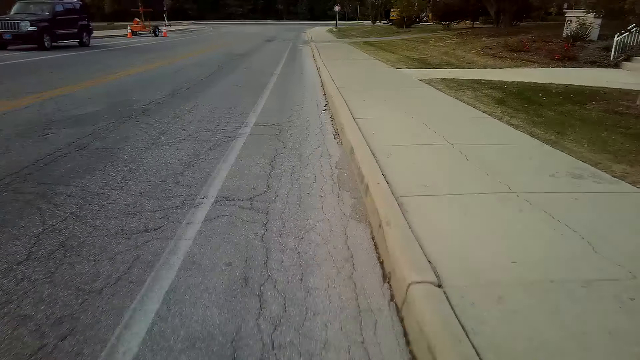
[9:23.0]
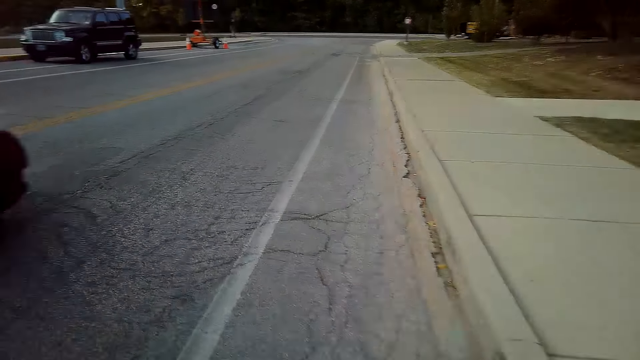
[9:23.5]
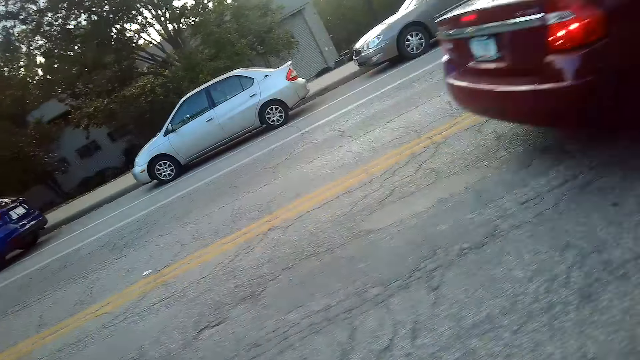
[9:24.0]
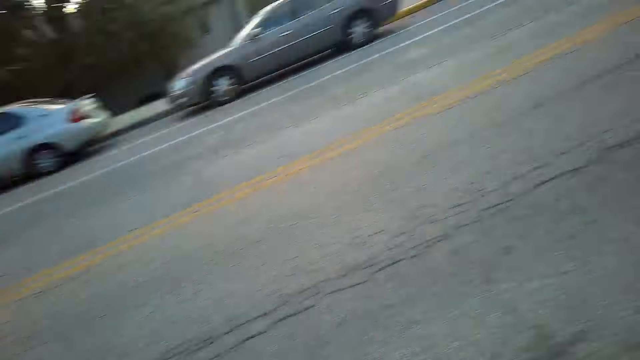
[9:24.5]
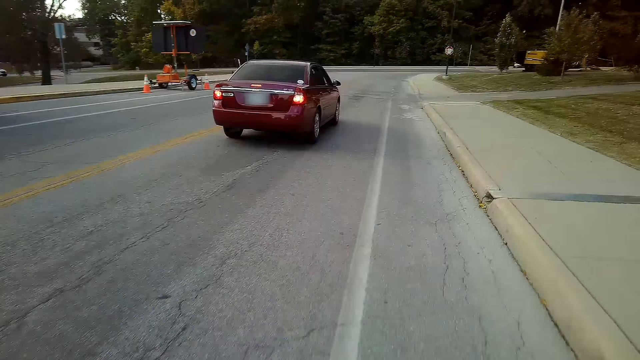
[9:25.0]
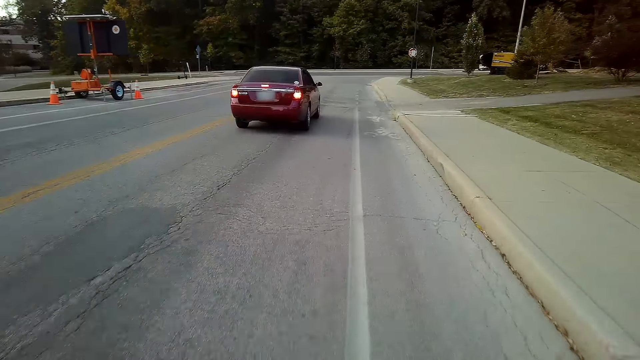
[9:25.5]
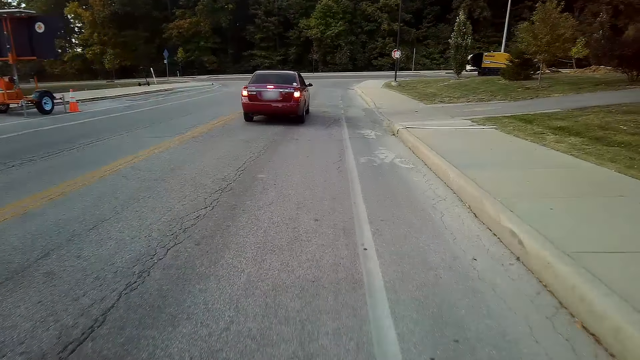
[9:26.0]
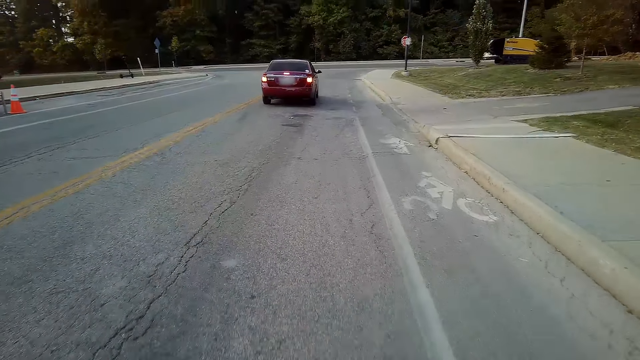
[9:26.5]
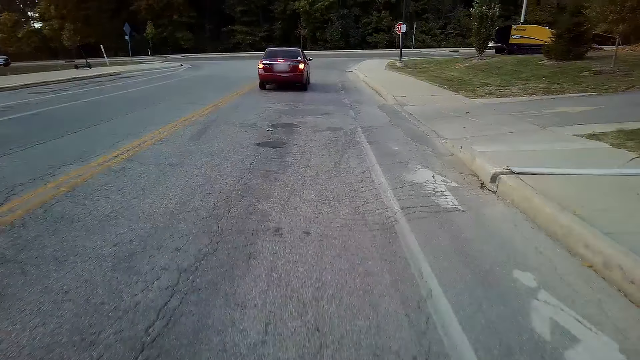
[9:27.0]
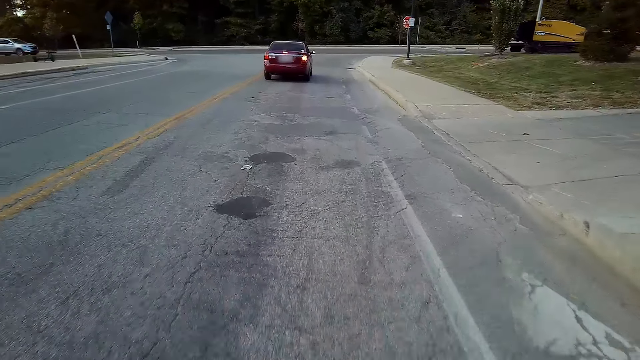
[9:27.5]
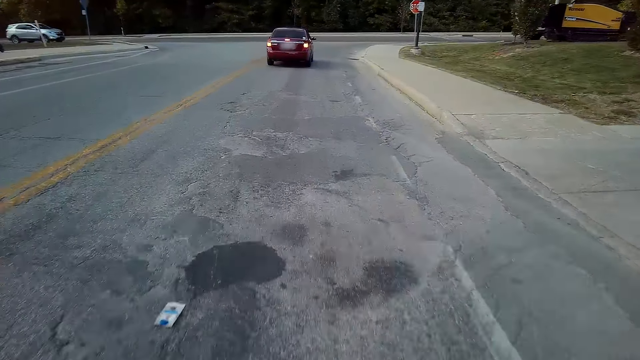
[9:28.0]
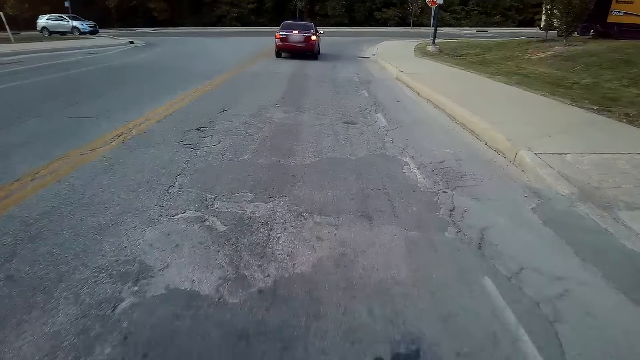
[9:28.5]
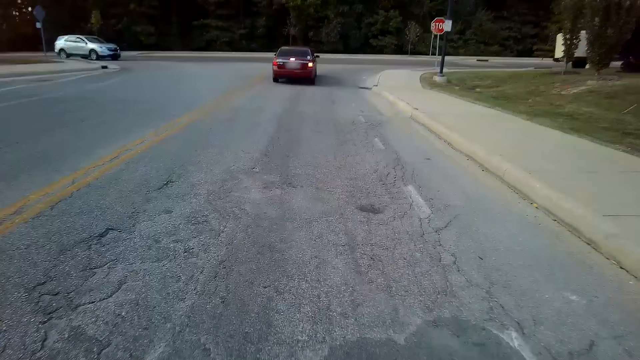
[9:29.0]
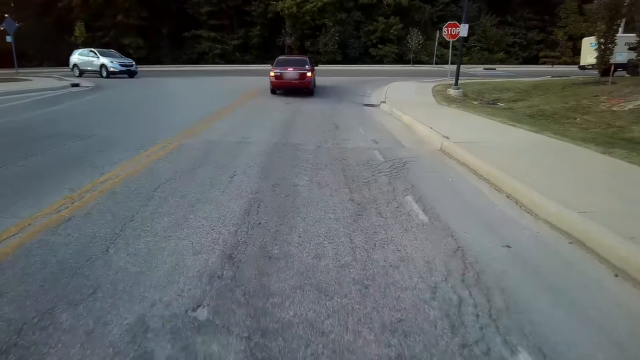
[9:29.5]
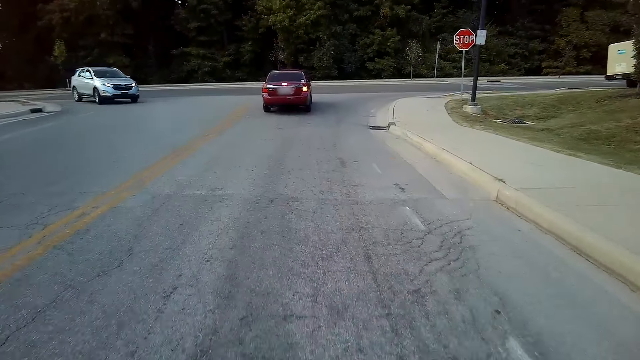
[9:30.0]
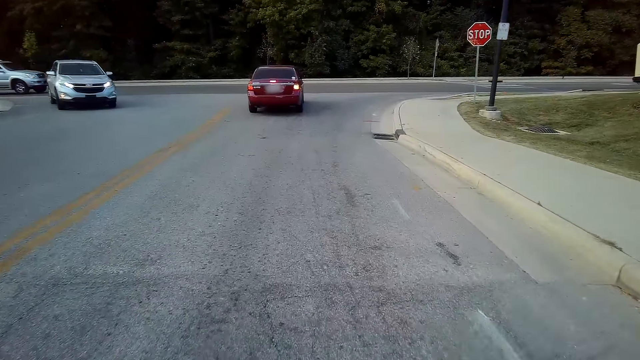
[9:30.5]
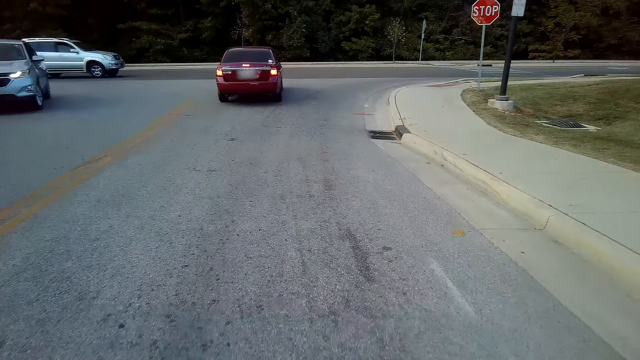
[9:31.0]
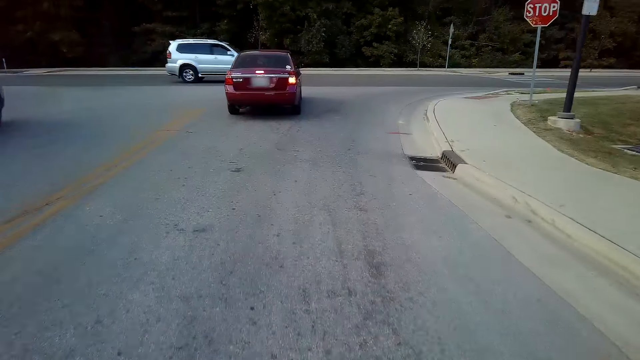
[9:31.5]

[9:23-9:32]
The camera wearer looks at the side of the road. They cycle along the road.

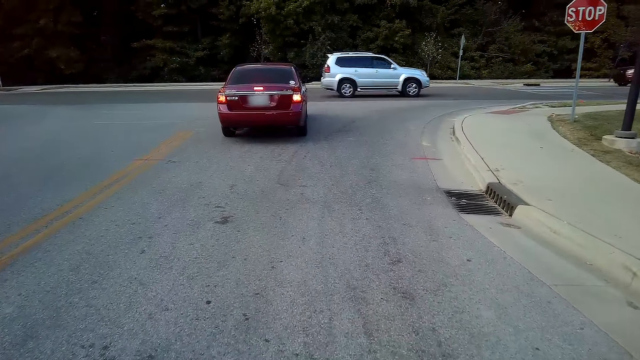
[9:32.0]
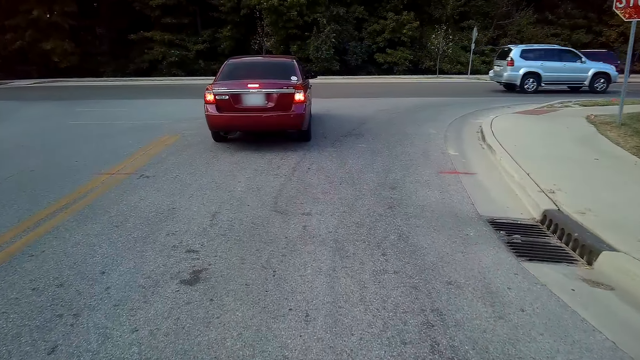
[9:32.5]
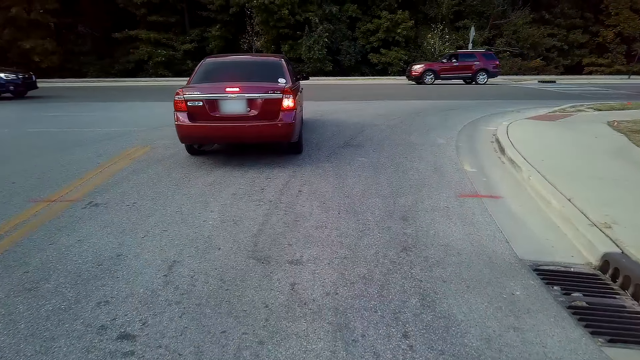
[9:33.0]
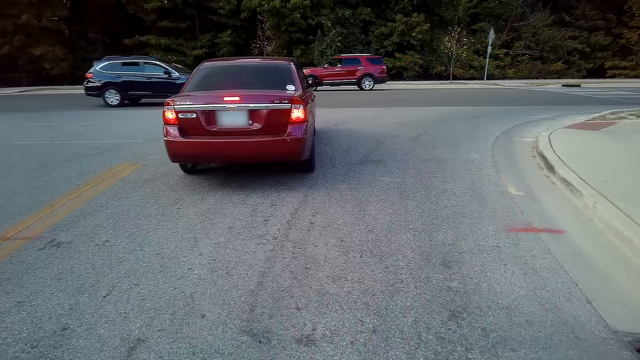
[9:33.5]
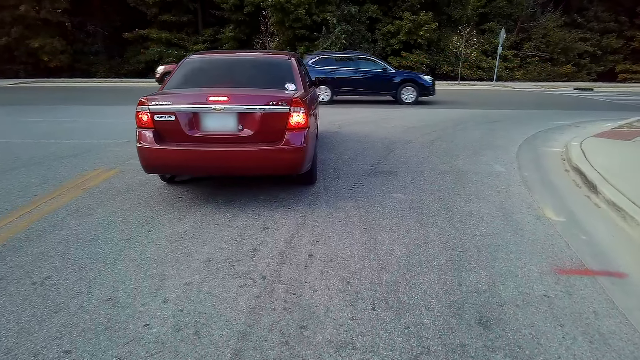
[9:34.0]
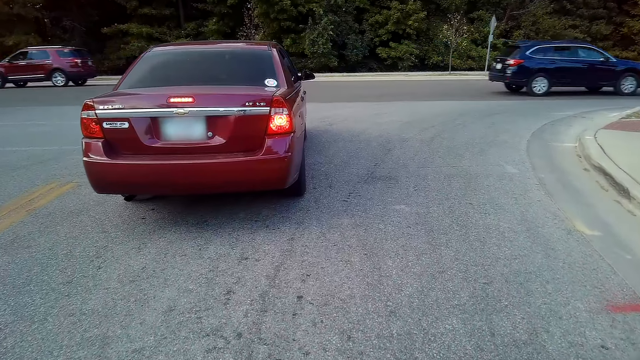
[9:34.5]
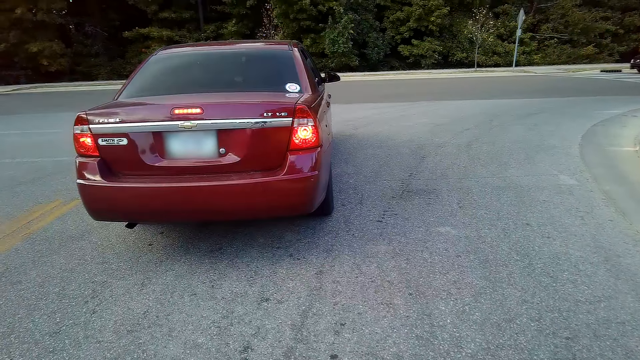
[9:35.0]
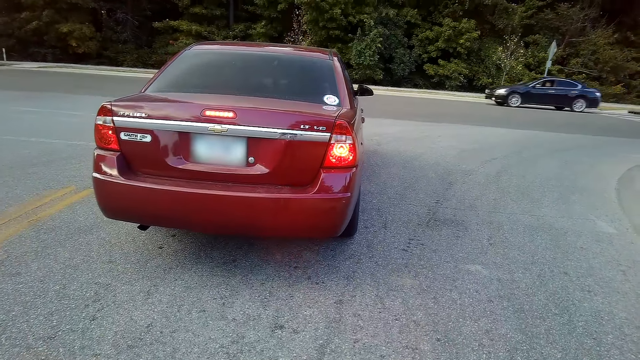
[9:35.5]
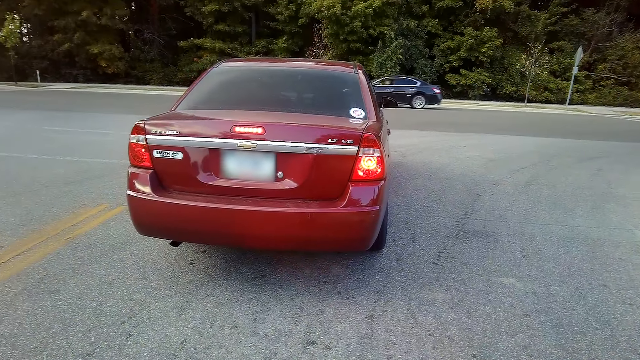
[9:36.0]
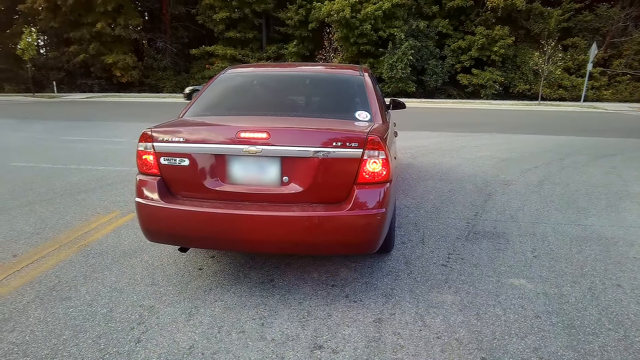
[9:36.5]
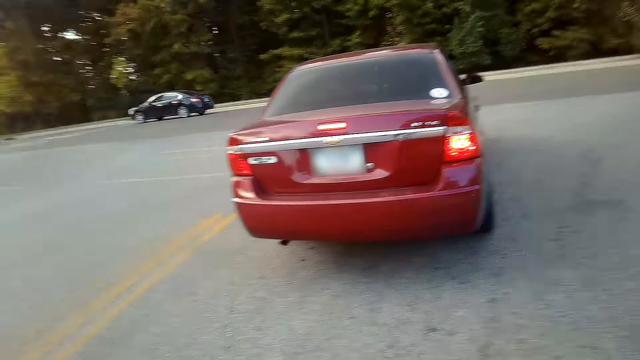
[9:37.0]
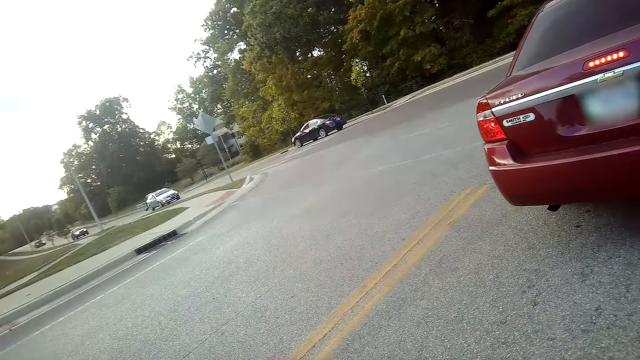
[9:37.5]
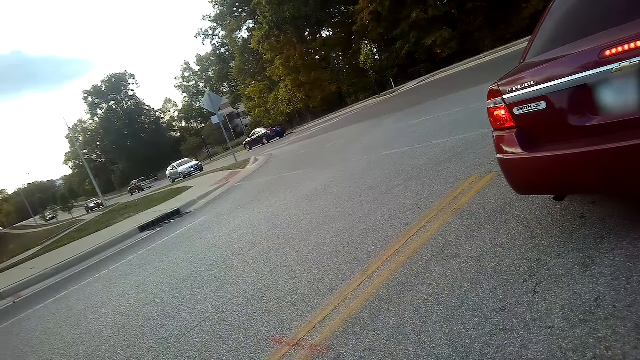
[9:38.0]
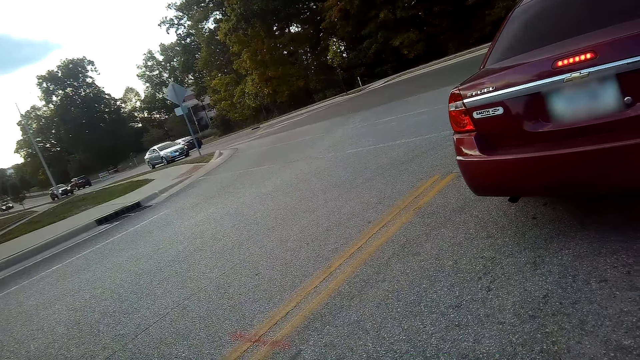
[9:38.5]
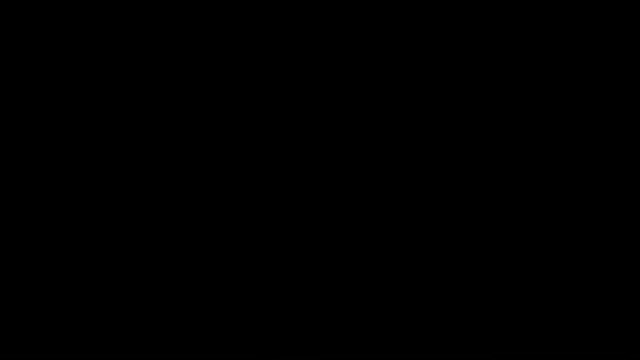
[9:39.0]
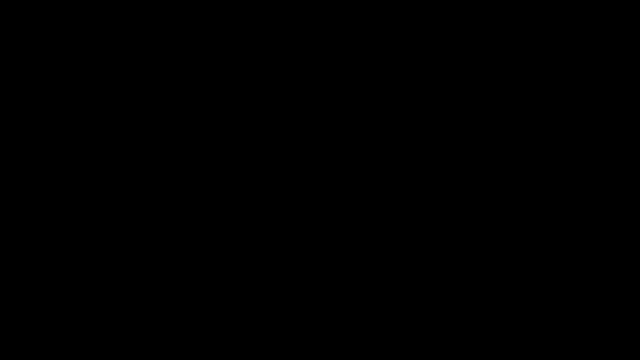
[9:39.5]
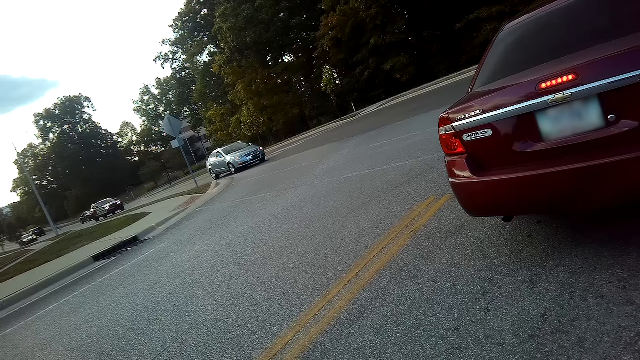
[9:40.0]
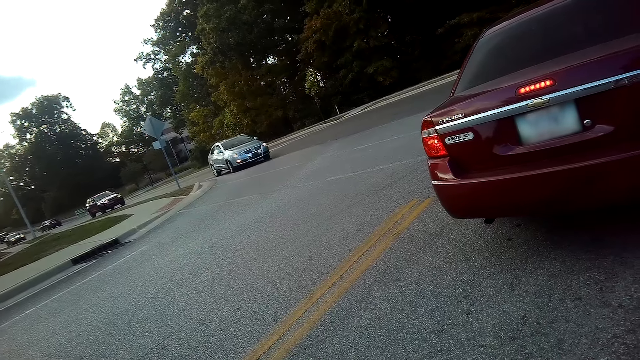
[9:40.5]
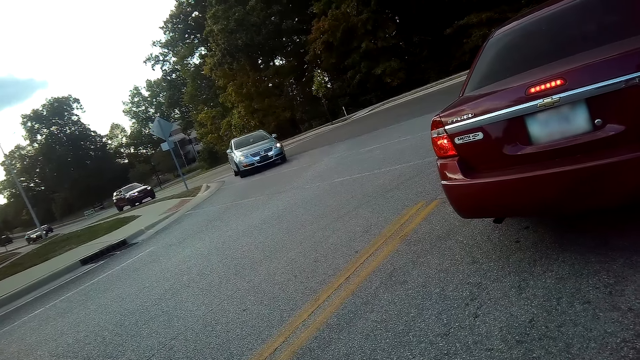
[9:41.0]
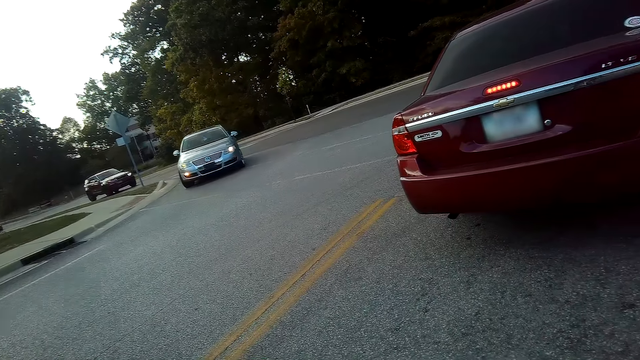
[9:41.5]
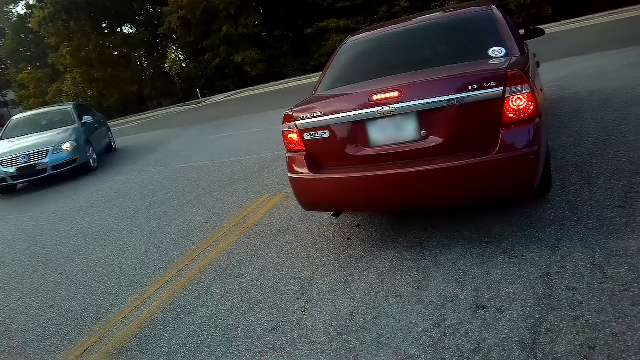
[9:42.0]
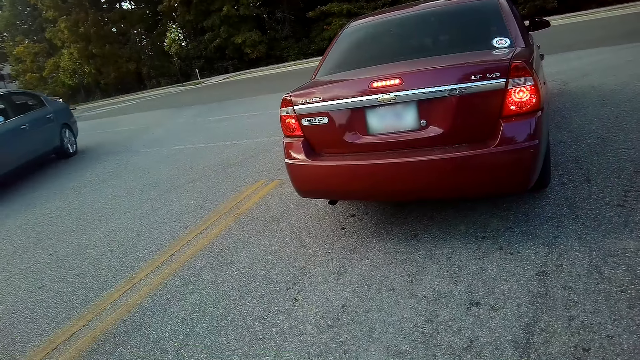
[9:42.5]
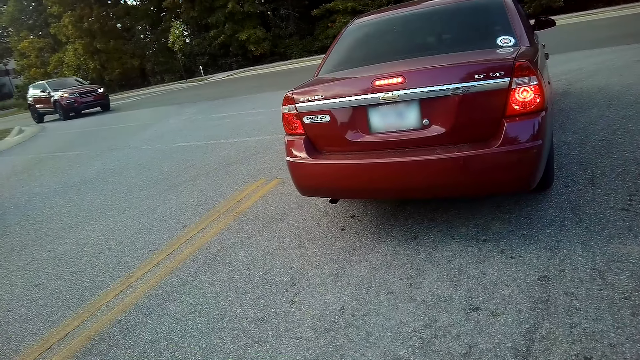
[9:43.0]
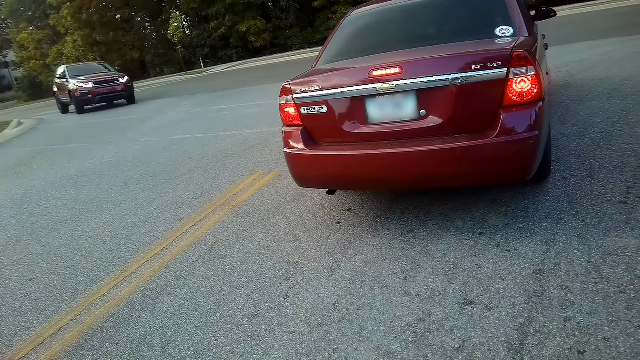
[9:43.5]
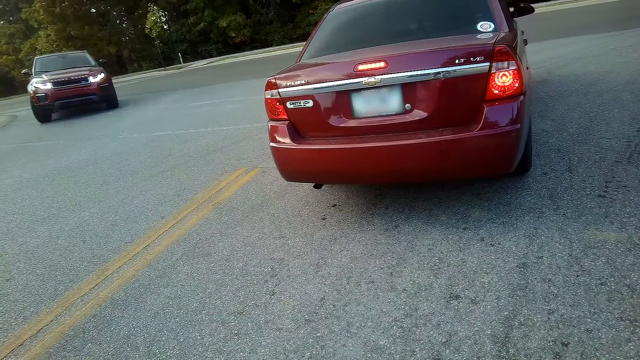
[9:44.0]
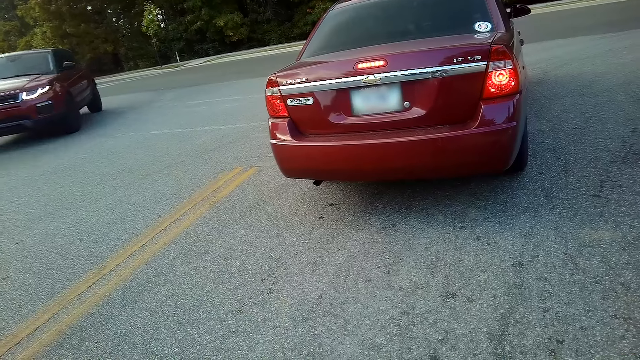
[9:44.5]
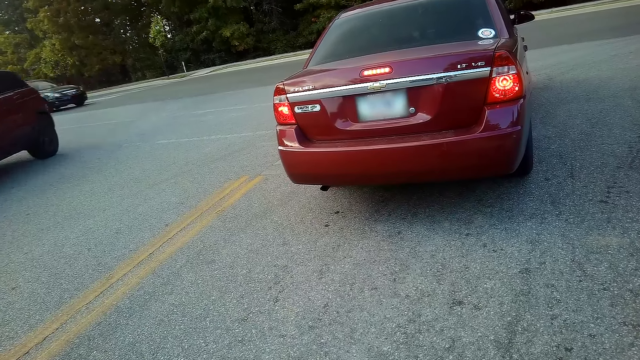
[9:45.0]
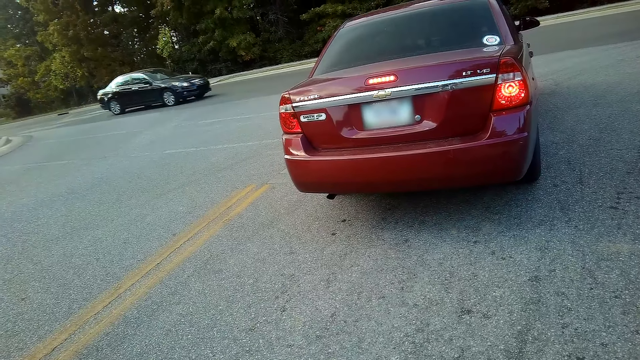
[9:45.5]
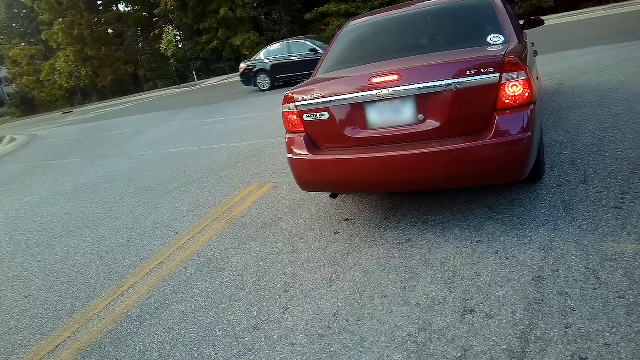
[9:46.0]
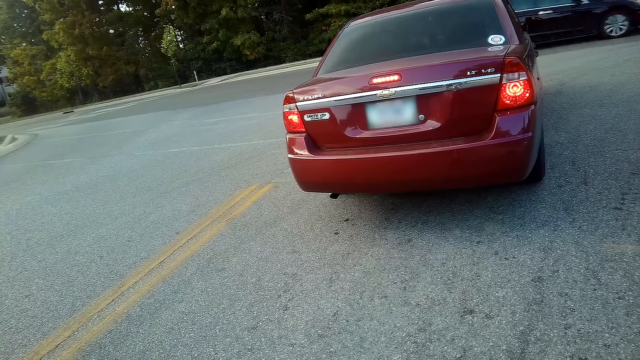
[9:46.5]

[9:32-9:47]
The camera wearer stops cycling. They look at the left side of the road. They stop riding the mountain bike along the tarmac road.
